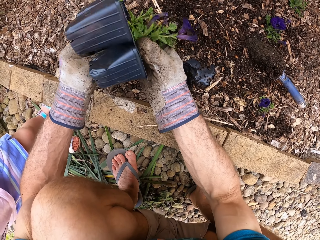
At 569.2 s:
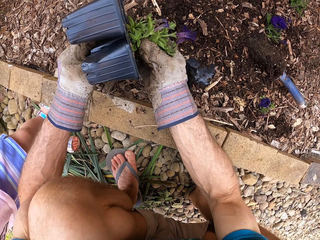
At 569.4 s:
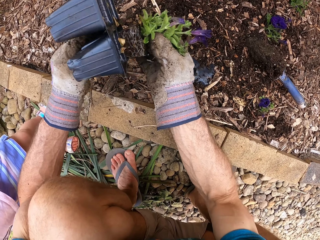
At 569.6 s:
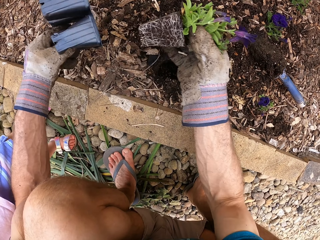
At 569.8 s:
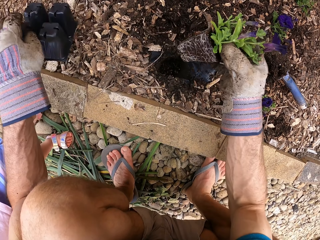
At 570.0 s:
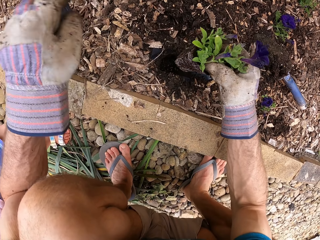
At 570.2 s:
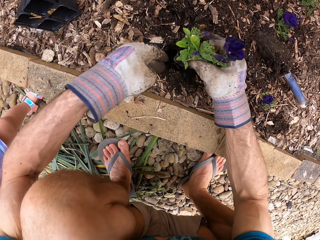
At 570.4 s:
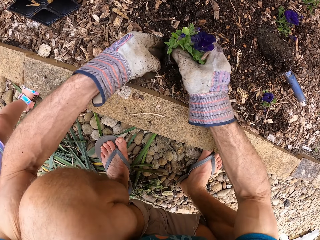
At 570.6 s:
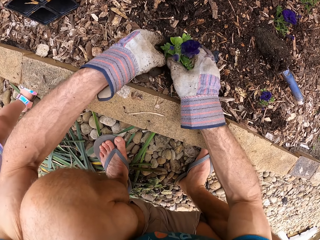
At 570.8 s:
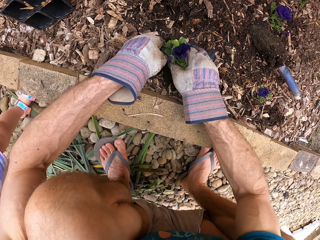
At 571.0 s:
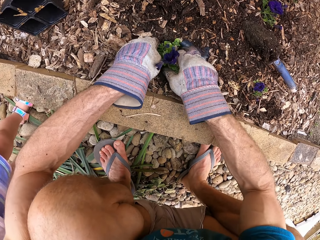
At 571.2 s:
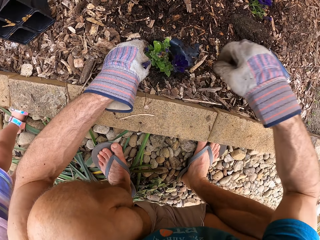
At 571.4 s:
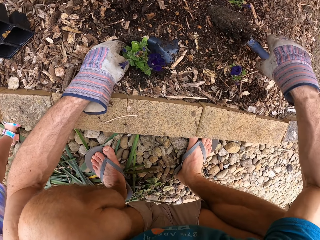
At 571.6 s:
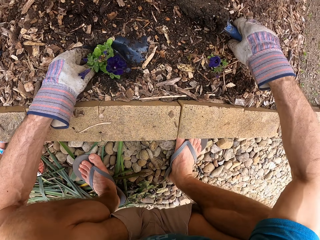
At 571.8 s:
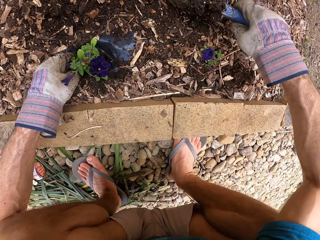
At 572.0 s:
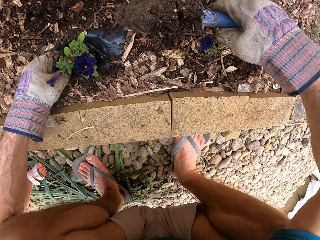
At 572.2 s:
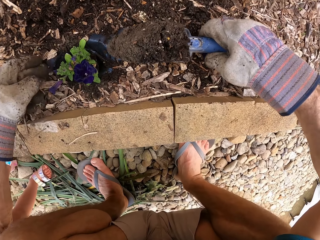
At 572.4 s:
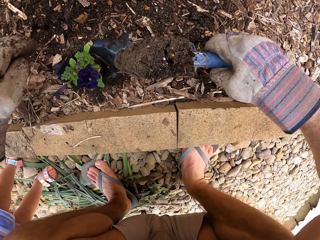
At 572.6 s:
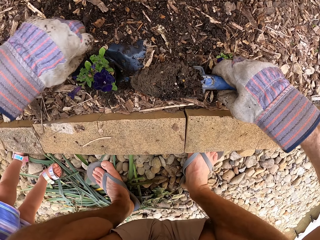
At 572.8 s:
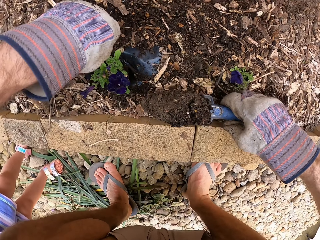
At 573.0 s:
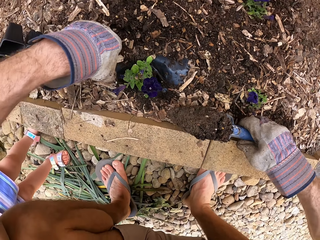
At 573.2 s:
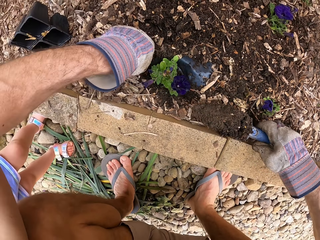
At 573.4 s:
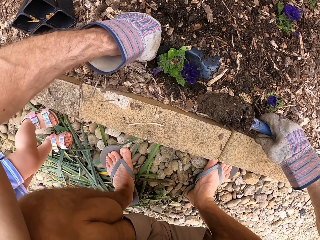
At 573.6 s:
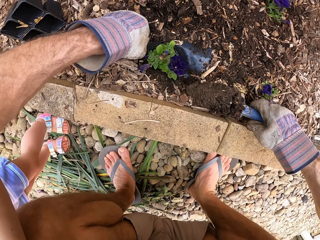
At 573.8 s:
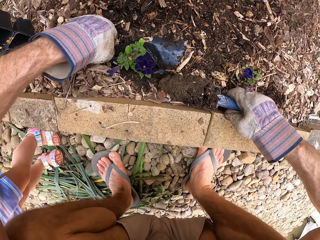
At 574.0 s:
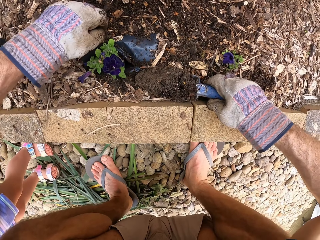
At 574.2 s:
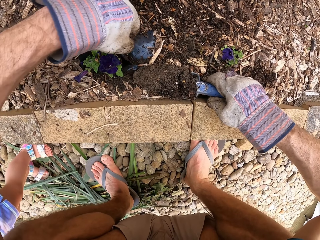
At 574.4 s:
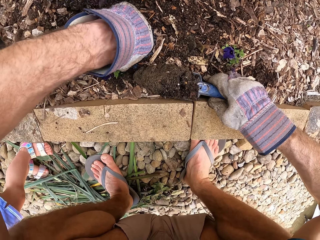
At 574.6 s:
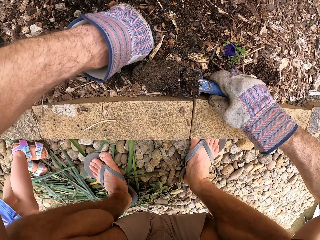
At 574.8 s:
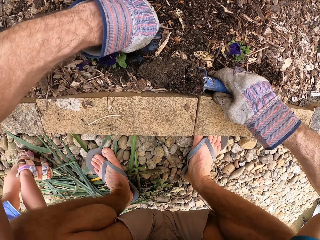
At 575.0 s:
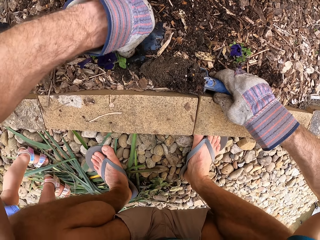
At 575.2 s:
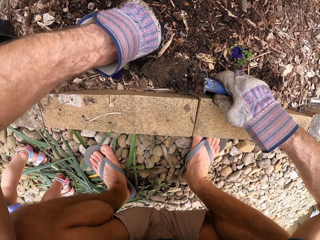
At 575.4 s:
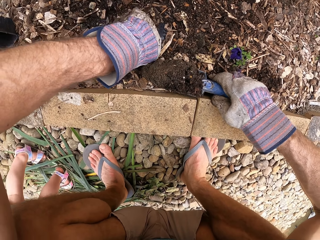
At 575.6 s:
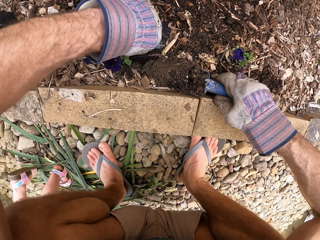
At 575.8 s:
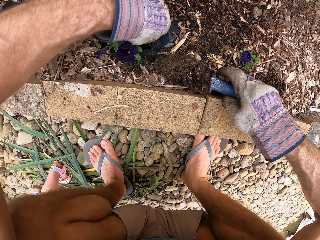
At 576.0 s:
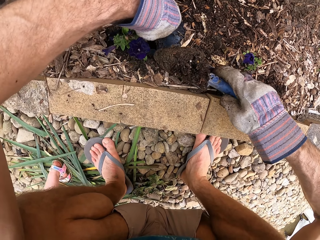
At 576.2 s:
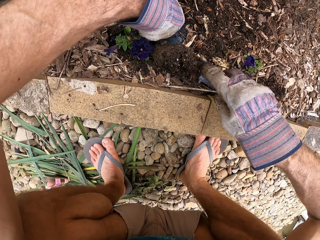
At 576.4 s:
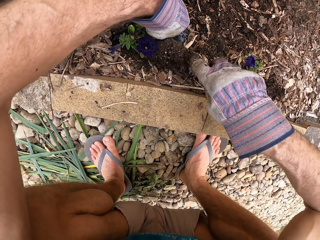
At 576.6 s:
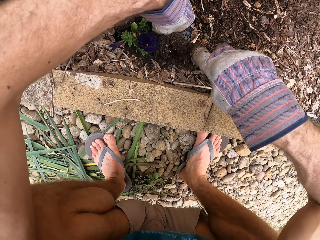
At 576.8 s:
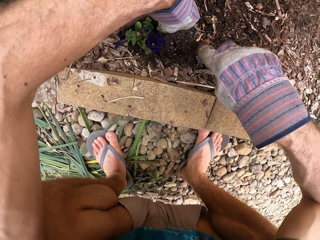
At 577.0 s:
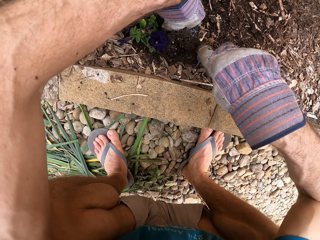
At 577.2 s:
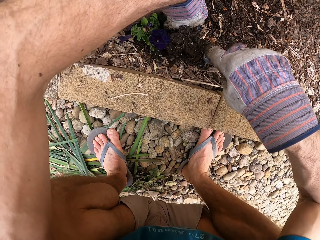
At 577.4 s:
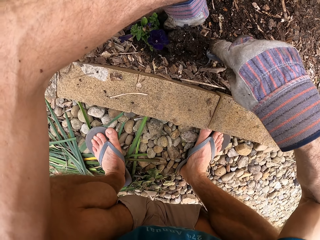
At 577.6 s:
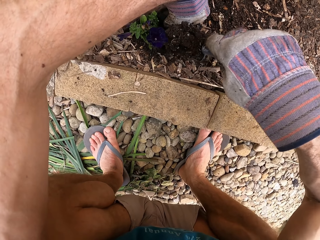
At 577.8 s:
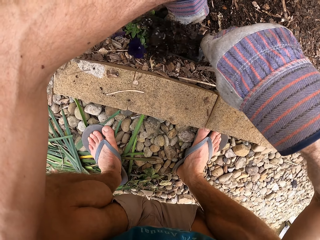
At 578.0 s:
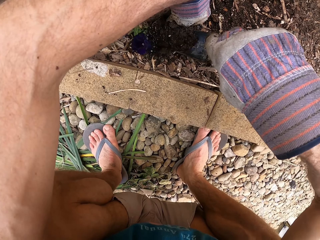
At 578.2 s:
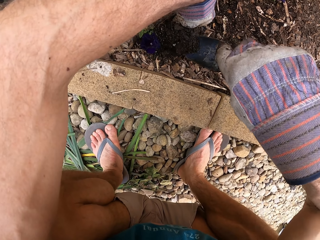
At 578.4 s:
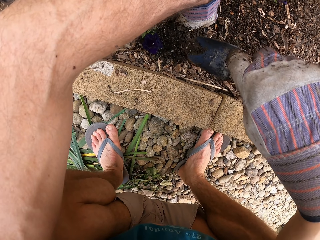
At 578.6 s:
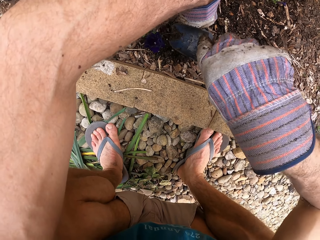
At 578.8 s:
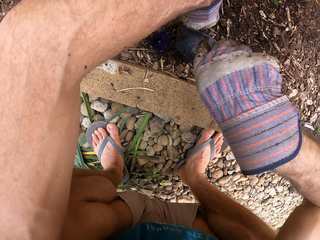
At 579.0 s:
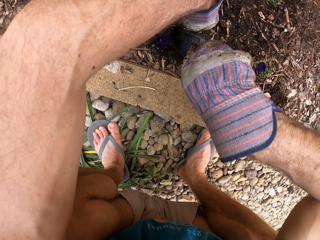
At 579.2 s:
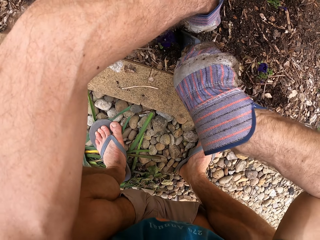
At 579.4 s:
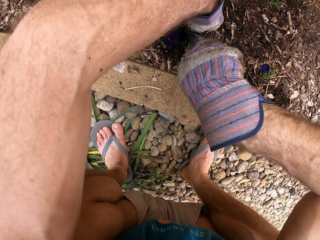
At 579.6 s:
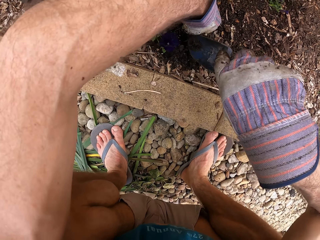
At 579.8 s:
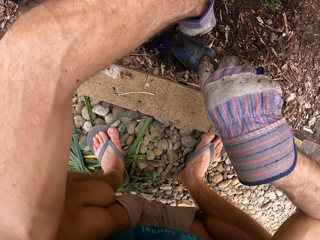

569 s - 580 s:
The camera wearer pulls the plant from the plant pot. They drop the plant pot. They put the plant in a hole. They pick up the hand trowel. They touch the plant. They pour soil to the plant with the hand trowel.

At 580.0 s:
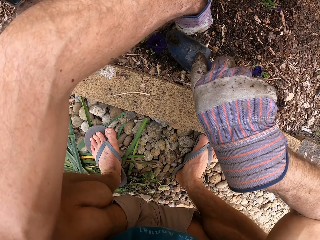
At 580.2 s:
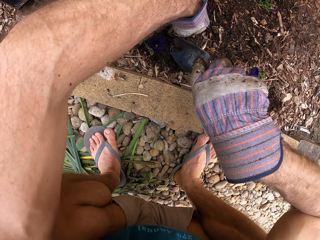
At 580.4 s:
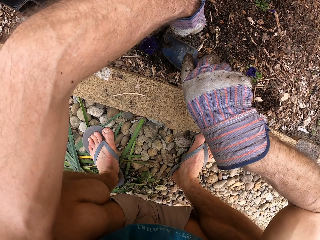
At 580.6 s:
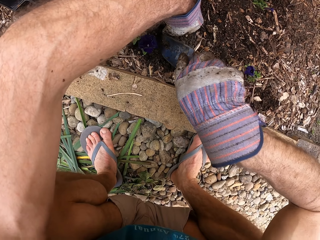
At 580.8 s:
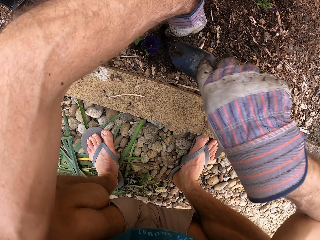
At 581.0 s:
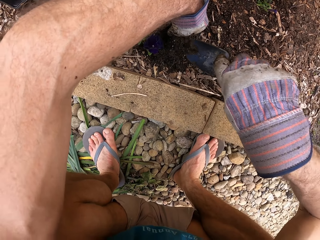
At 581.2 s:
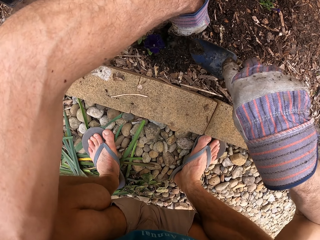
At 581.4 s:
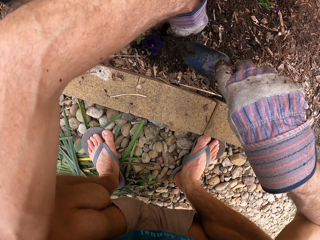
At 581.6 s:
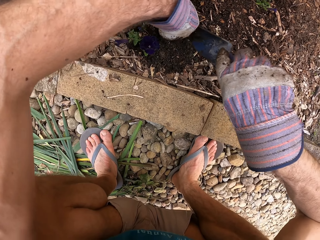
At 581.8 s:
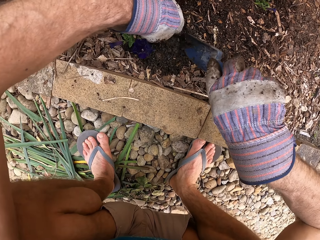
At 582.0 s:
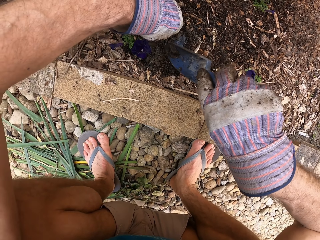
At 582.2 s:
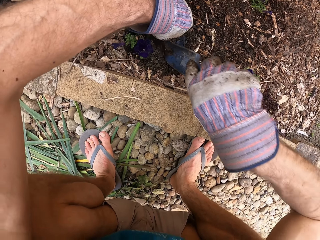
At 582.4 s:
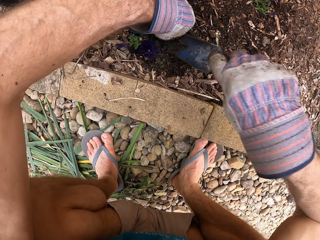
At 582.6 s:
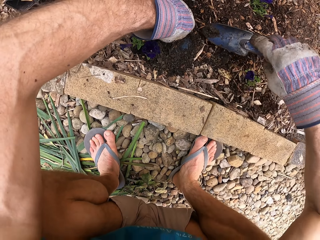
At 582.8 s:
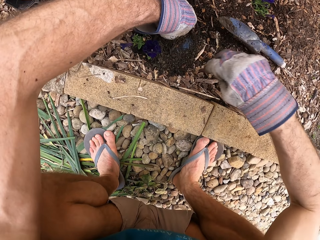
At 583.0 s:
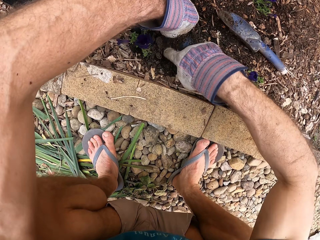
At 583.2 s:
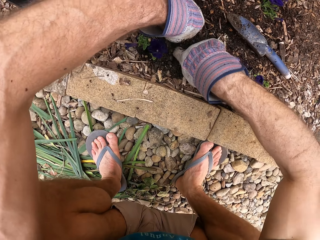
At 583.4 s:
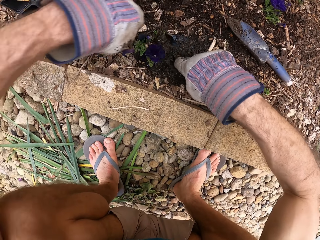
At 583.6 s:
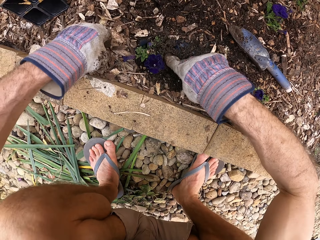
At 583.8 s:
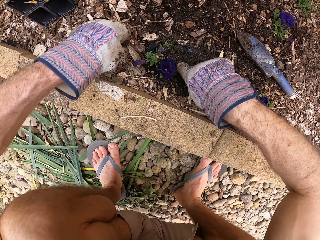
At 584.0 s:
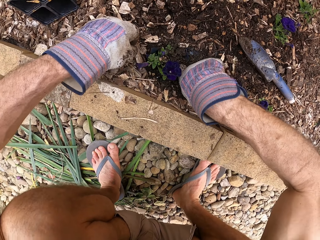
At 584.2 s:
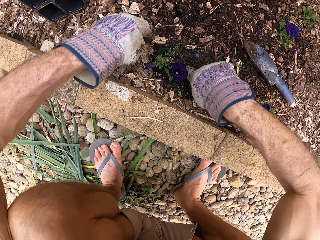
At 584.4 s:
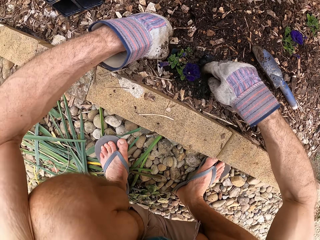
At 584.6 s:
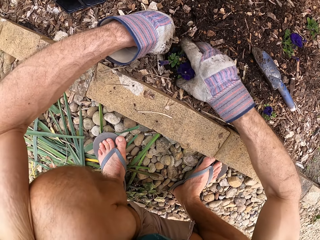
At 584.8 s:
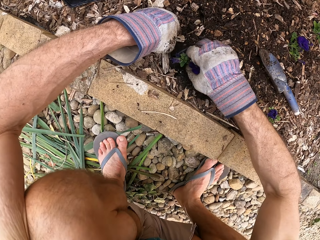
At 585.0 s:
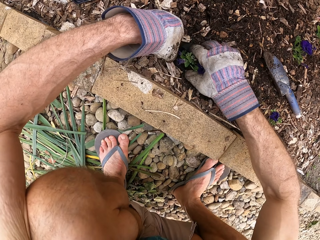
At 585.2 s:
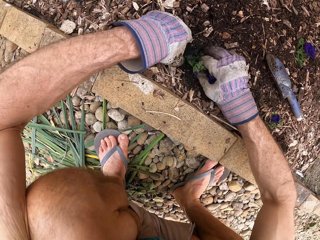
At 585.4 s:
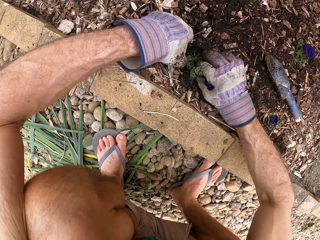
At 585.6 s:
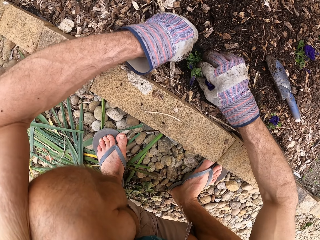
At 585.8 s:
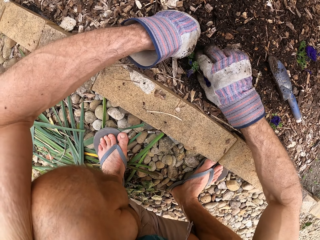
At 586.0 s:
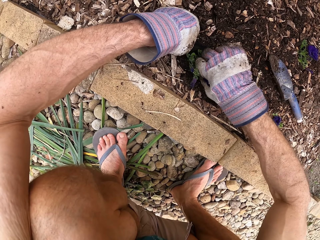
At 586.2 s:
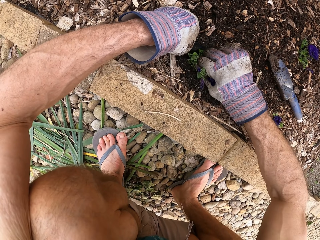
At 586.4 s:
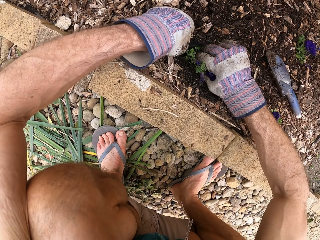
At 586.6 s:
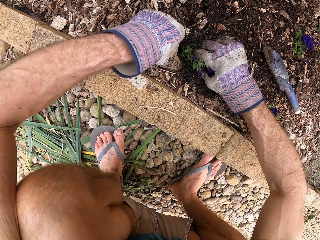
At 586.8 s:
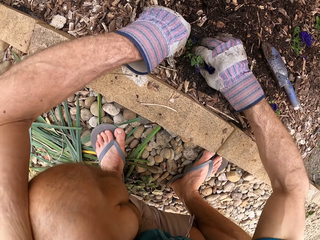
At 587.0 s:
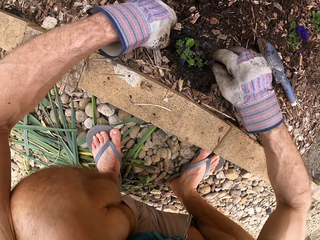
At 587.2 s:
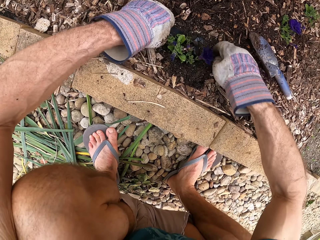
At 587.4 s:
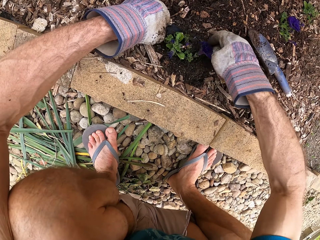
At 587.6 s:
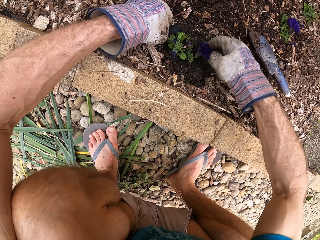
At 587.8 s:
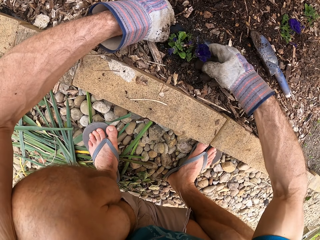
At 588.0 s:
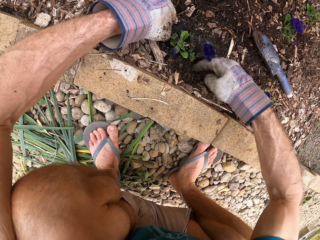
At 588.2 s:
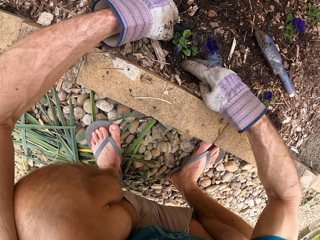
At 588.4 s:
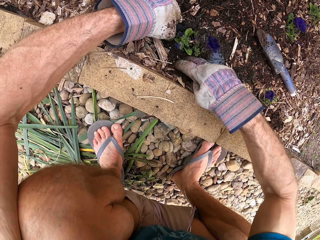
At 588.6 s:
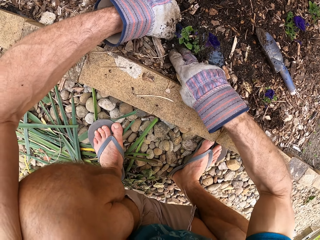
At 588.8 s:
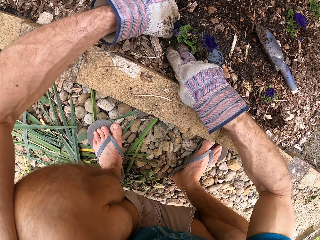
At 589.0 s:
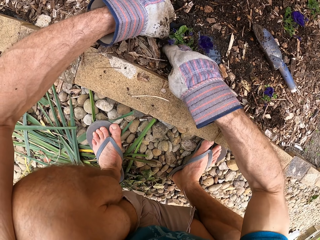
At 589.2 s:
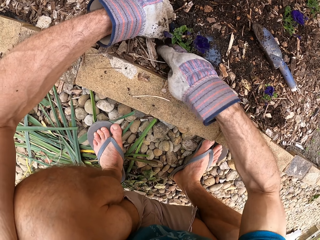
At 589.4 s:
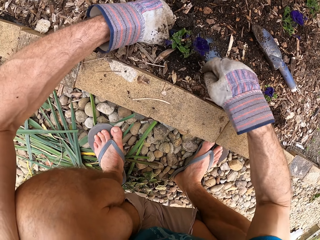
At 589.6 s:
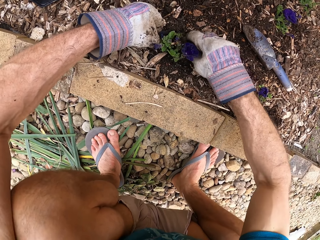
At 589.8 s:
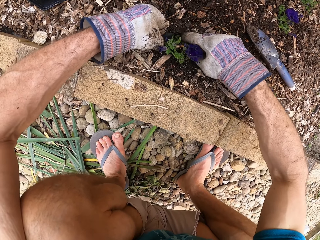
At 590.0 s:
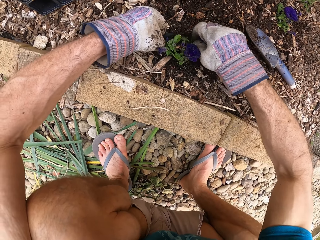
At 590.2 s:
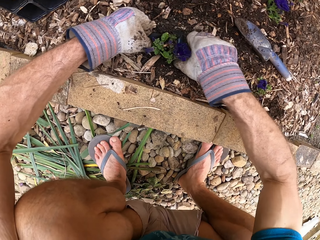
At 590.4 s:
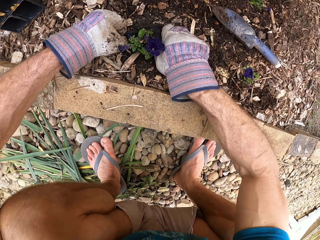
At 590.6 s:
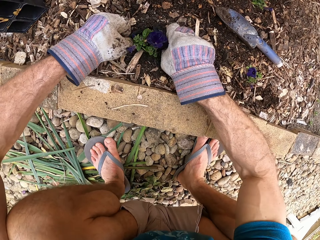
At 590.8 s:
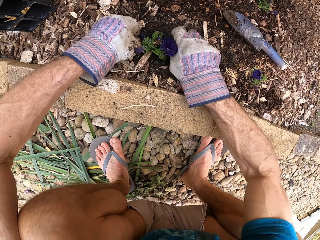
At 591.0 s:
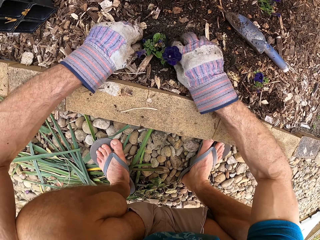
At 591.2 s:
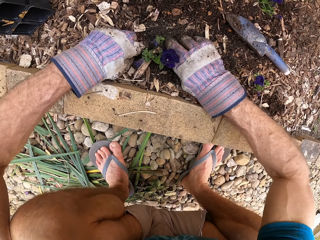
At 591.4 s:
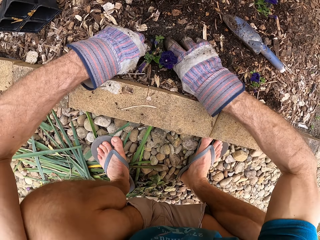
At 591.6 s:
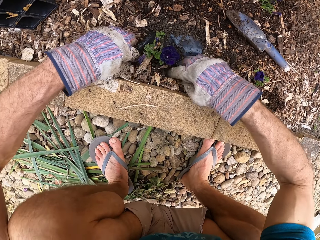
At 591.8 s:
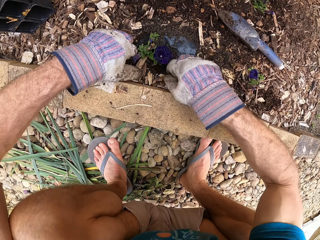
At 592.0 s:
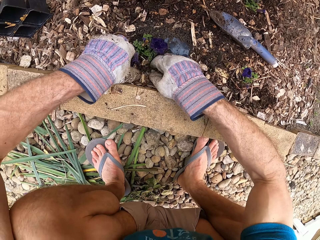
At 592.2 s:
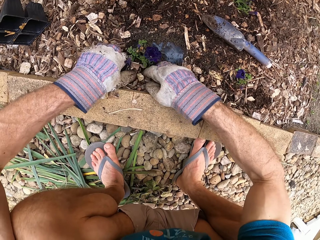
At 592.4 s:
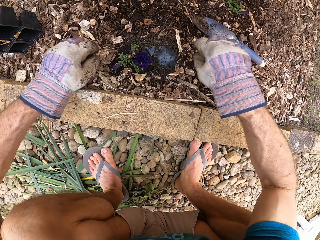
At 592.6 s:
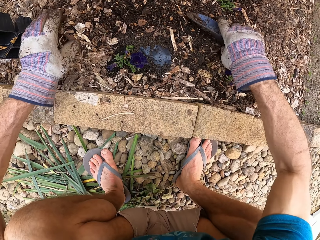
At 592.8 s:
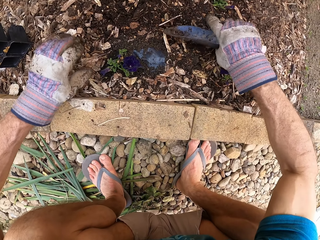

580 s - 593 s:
The camera wearer spreads the soil around the plant. They put down the hand trowel in the soil. They press soil around the plant. They fix the flower. They spread soil around the plant.
